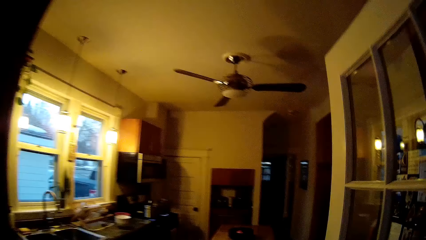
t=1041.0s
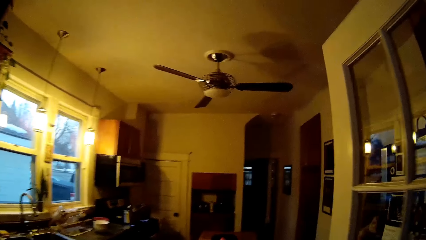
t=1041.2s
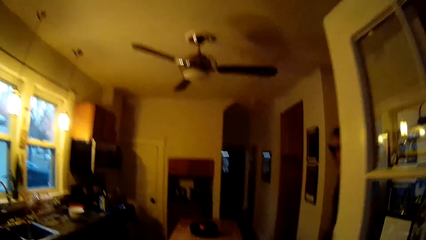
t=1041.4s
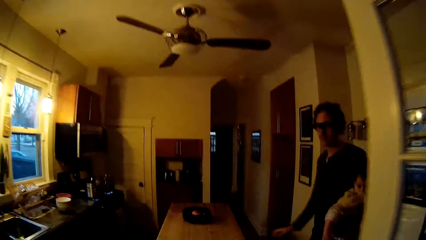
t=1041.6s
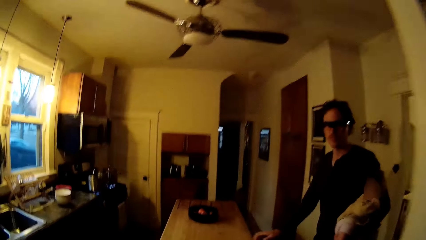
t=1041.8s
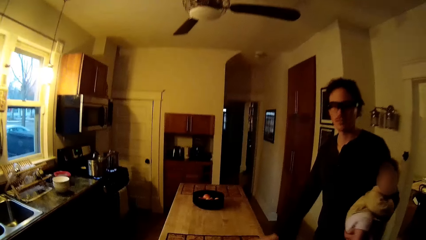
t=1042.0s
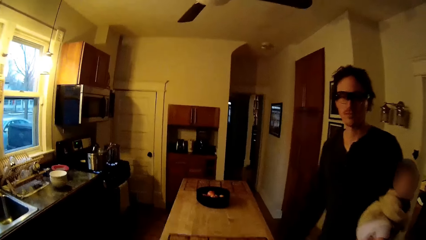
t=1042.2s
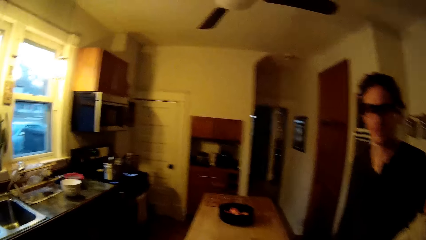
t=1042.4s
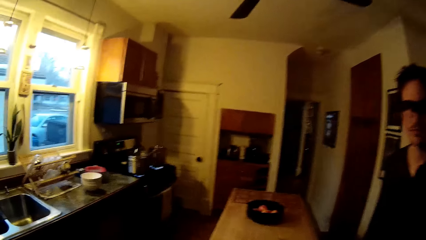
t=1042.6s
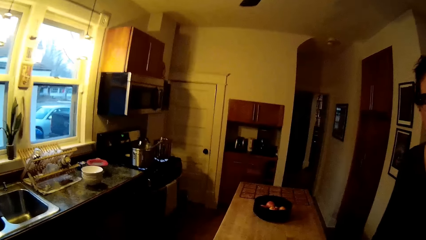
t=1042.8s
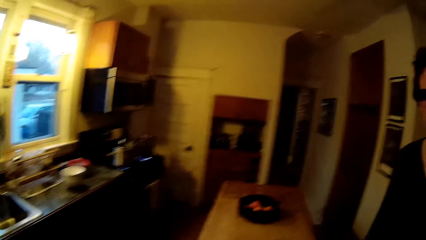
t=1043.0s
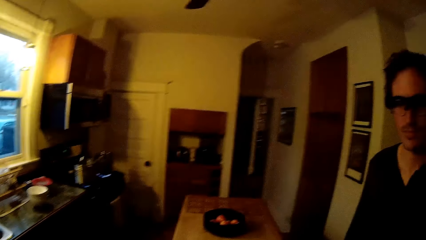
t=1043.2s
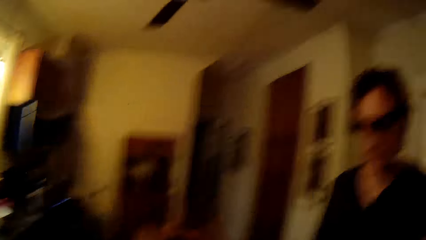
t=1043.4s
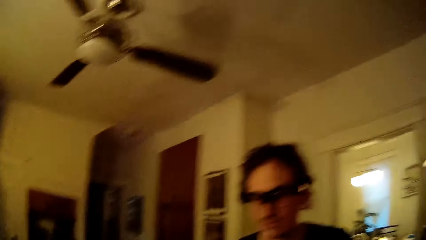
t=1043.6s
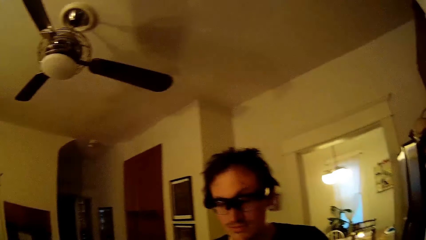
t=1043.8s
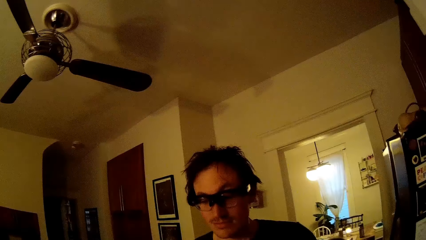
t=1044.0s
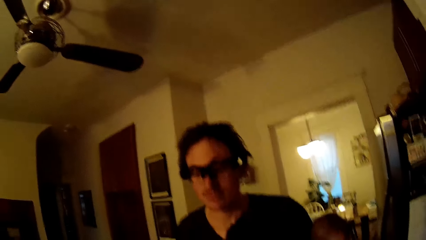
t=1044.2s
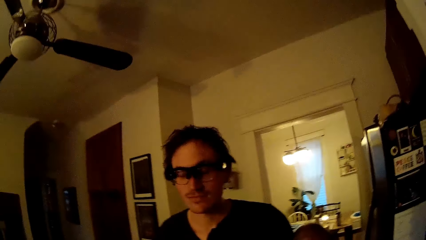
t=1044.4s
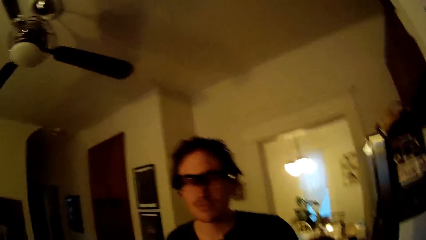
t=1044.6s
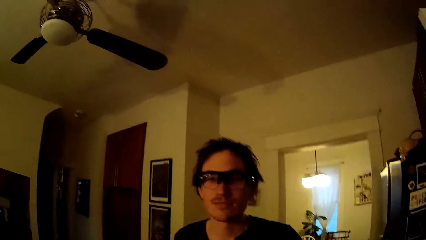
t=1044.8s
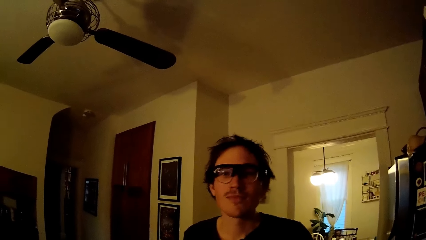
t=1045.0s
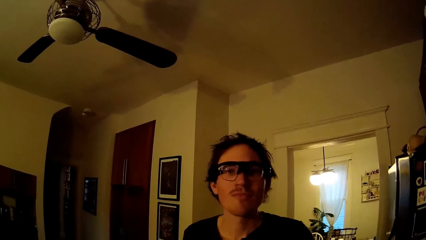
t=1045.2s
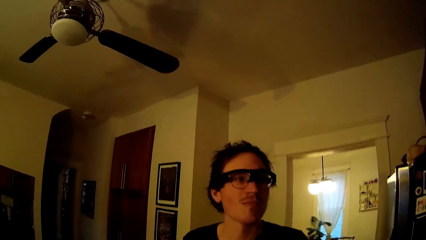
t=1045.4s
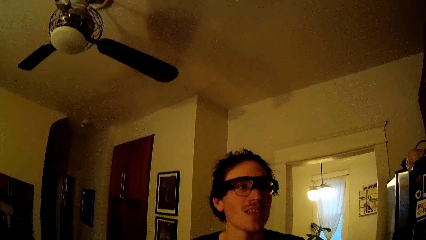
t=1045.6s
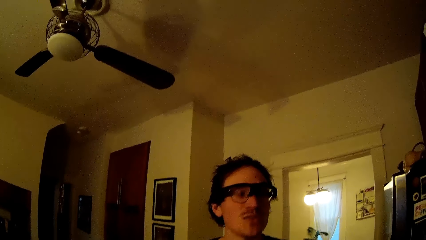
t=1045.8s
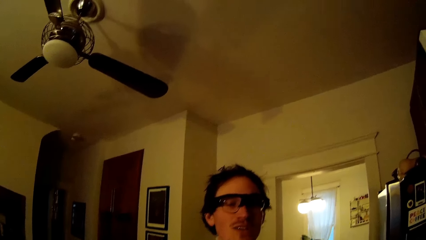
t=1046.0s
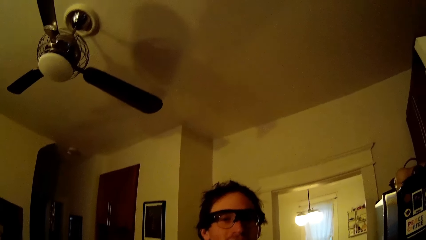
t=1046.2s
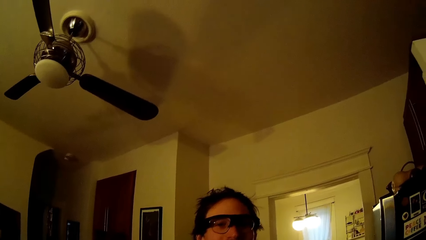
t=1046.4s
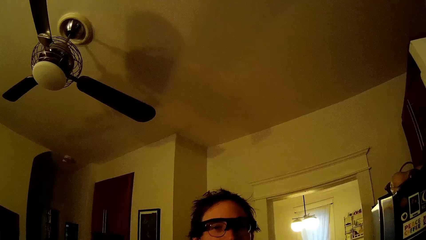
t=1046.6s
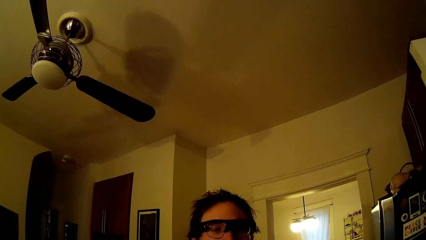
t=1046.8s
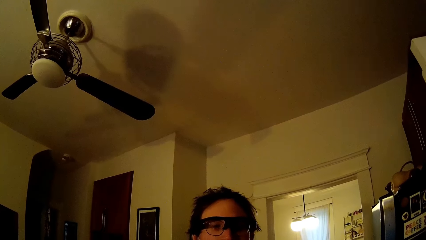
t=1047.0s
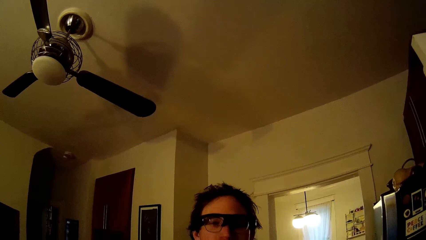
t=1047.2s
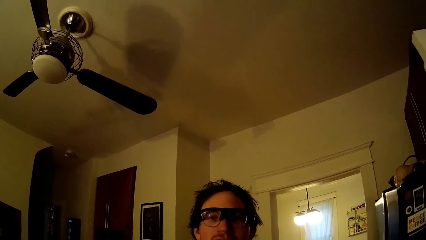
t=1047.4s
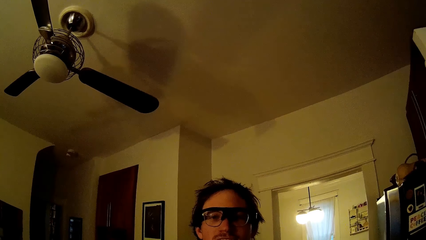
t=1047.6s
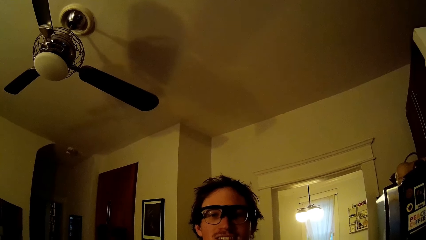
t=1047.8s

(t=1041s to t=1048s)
The camera wearer converses with the man.

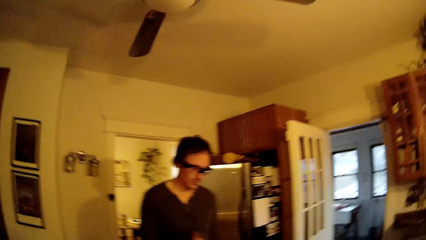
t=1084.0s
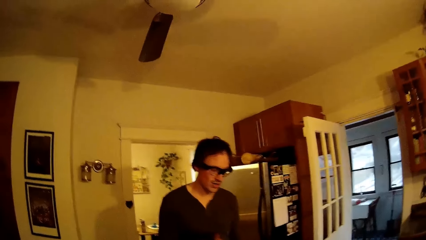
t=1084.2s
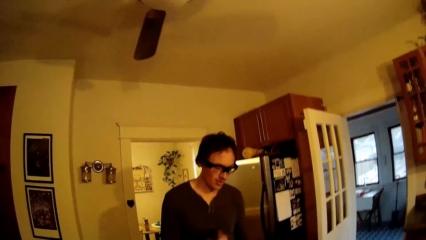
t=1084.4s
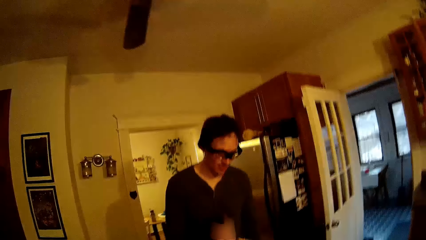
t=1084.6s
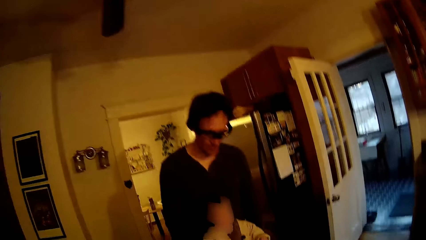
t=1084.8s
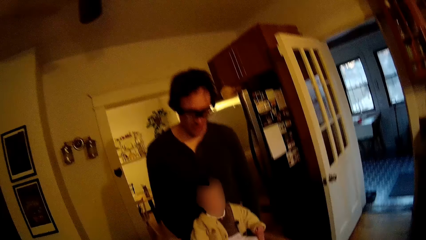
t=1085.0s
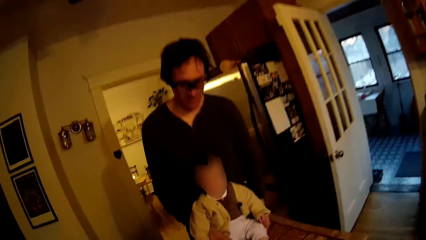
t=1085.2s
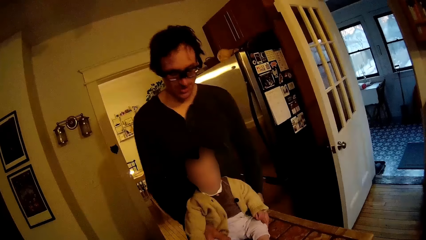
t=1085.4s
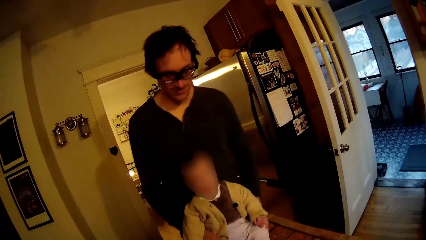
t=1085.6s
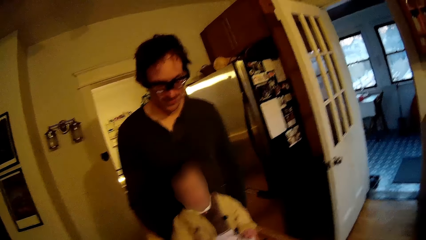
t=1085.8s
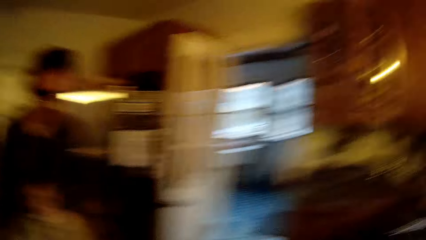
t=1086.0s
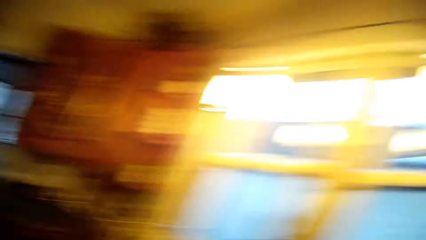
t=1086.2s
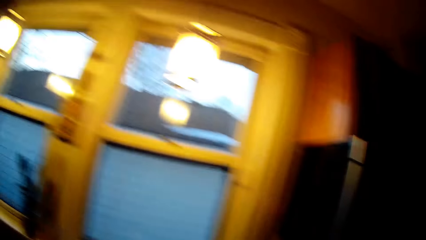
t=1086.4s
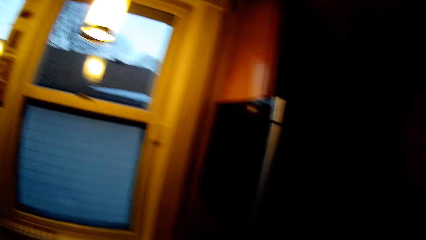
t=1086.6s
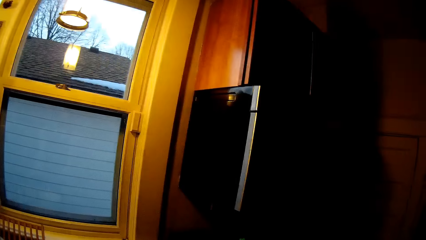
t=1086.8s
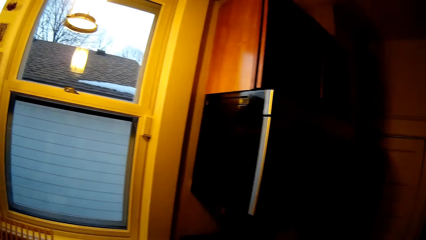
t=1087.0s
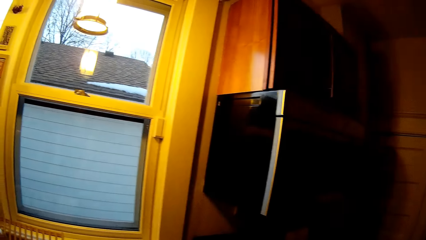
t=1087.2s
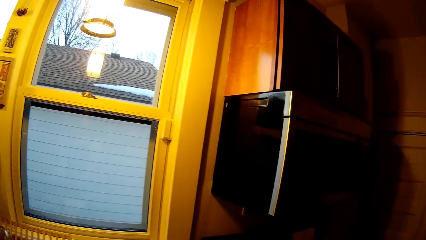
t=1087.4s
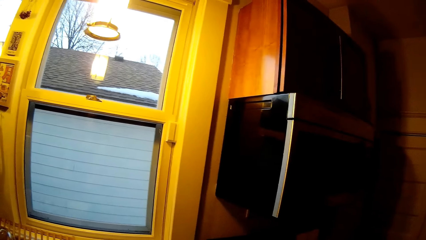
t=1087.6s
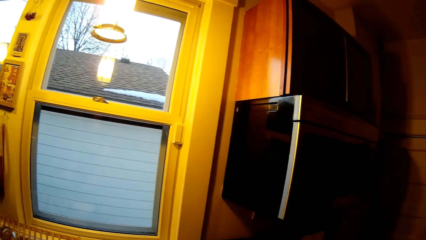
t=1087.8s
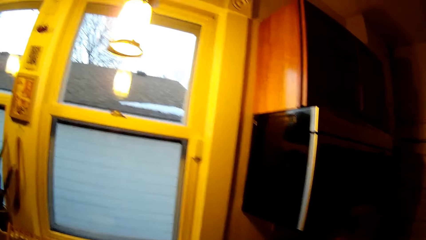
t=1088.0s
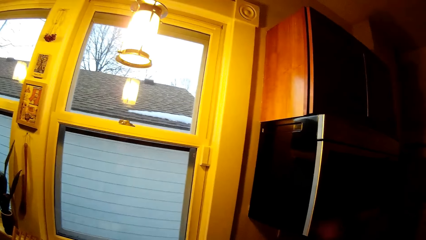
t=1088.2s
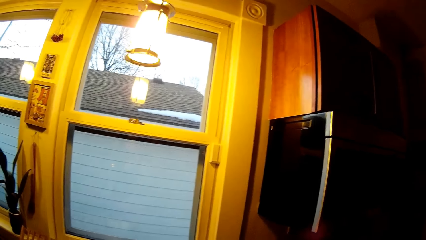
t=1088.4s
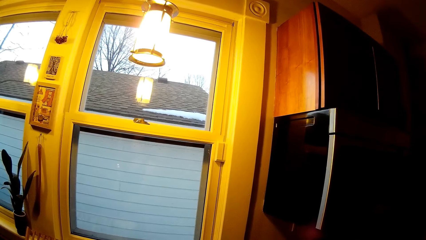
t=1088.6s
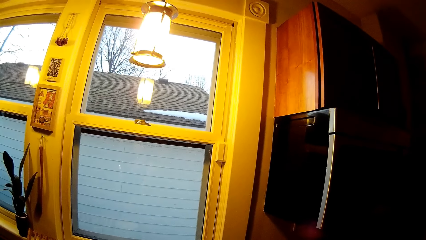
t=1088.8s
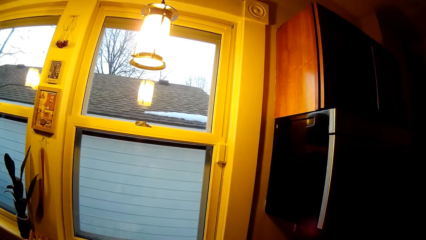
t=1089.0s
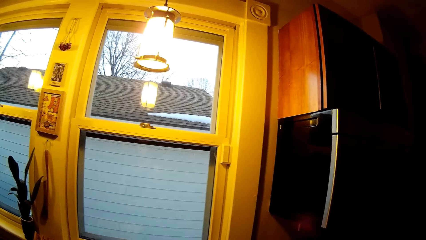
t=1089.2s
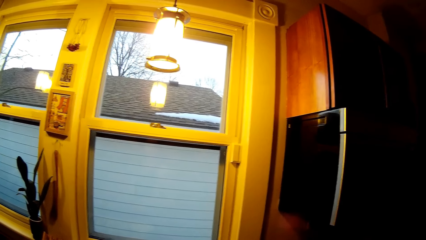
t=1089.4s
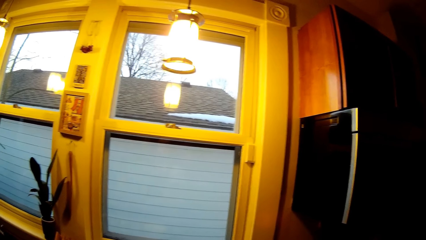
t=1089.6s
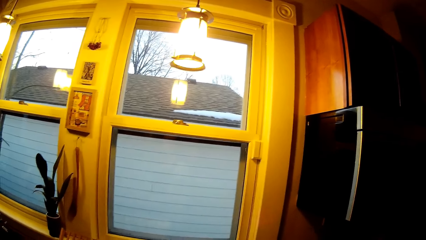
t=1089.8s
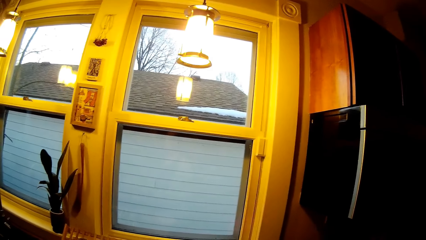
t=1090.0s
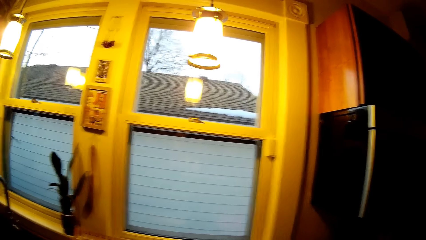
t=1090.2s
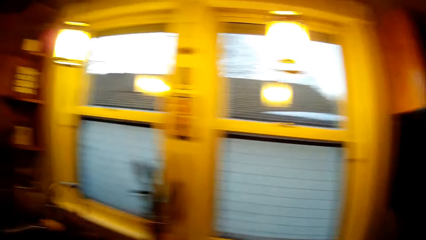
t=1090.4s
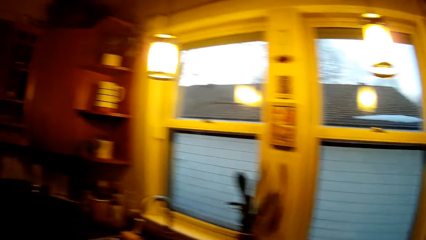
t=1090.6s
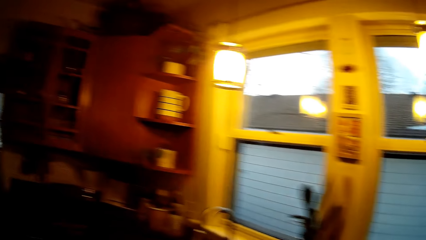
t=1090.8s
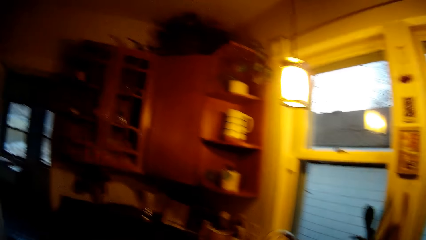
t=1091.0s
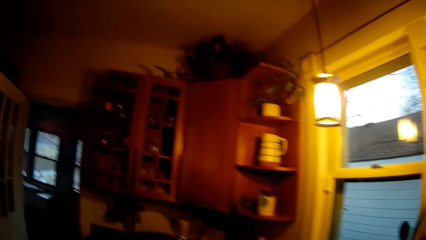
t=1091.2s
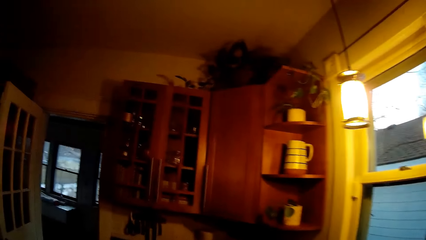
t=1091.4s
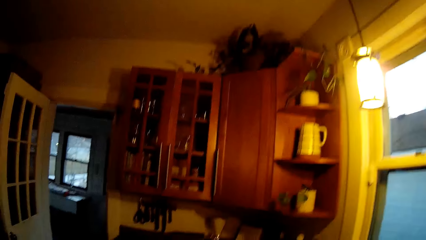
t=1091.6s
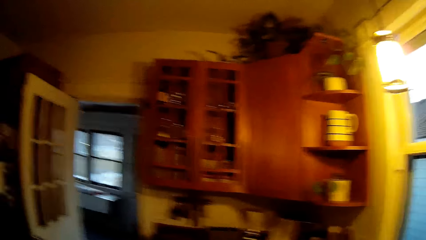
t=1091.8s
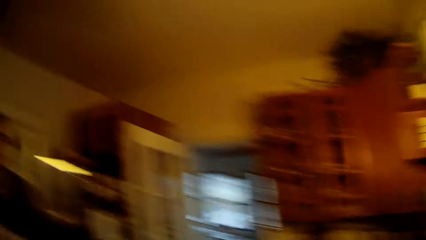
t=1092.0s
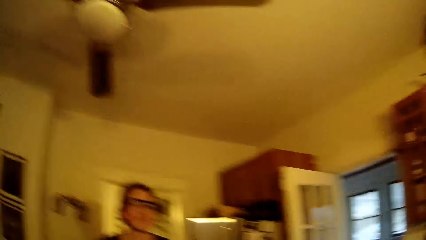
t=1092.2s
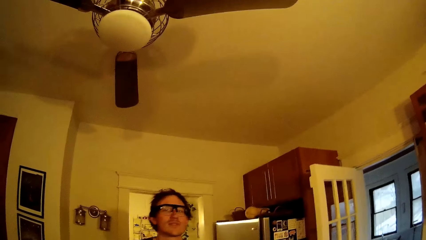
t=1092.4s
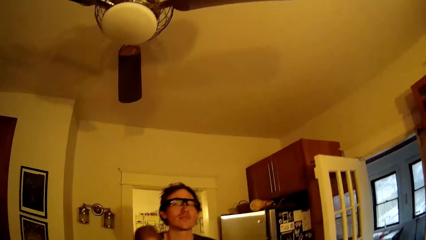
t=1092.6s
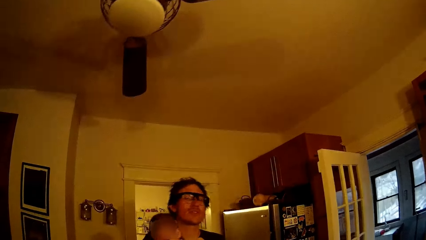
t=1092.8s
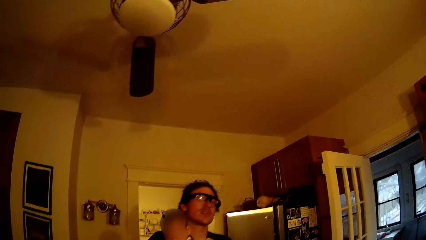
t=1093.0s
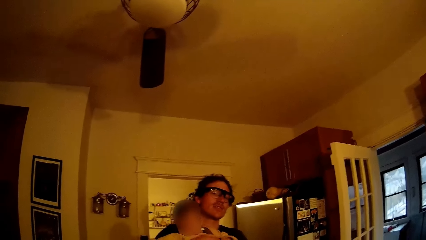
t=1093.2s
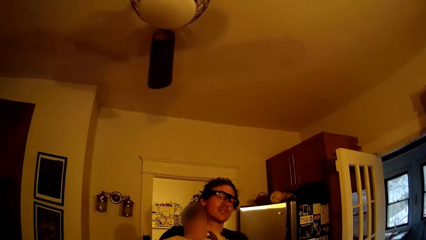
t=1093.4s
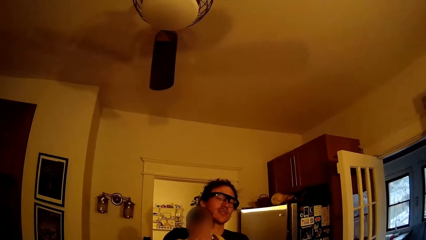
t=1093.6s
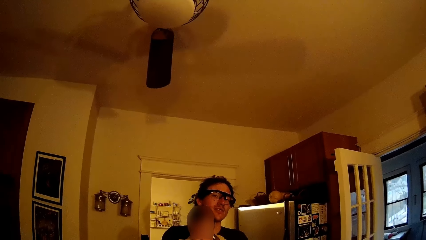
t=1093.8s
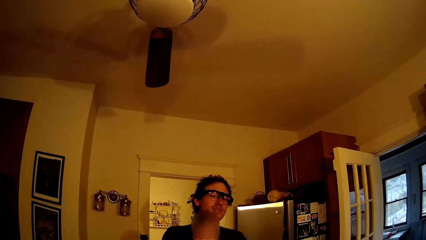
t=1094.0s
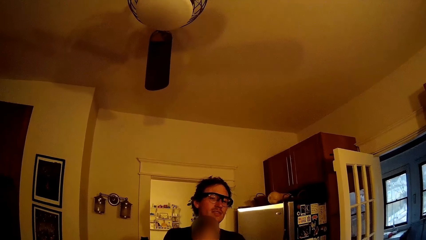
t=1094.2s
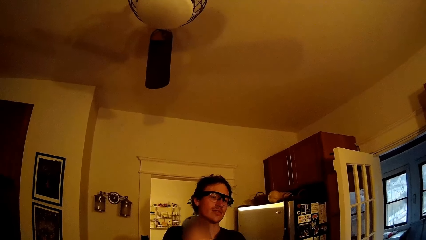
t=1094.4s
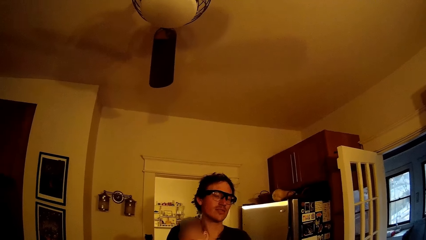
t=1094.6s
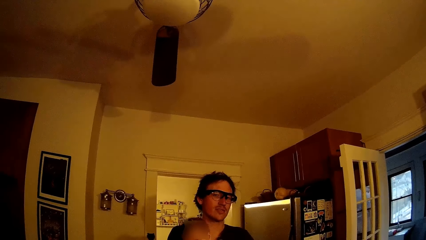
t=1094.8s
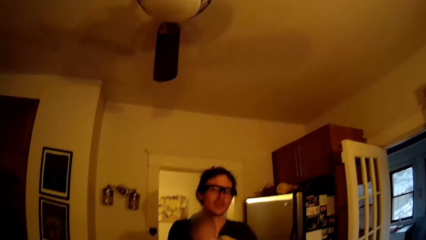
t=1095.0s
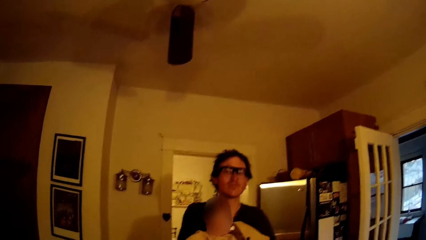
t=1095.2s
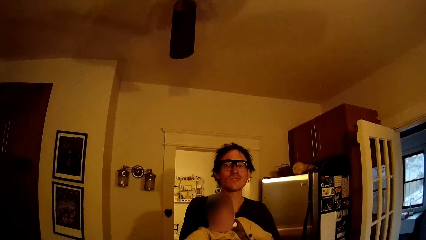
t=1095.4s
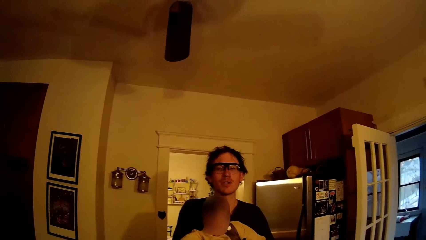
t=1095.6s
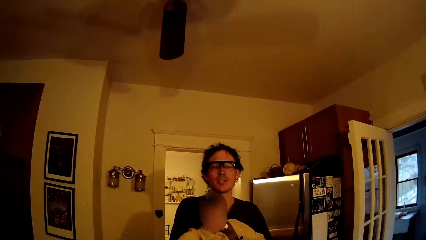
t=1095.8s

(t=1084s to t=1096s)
The camera wearer speaks to the person.
